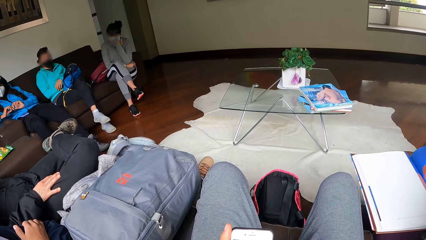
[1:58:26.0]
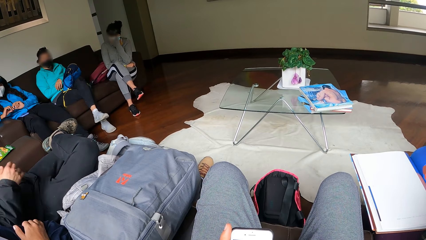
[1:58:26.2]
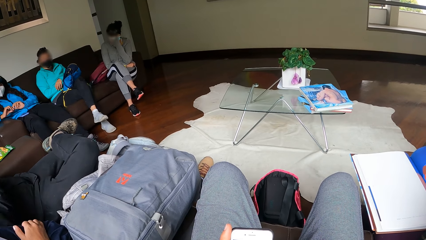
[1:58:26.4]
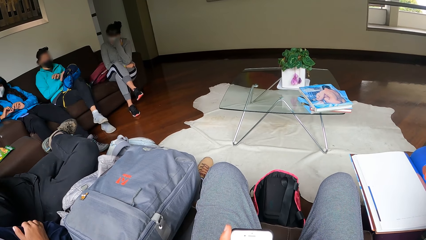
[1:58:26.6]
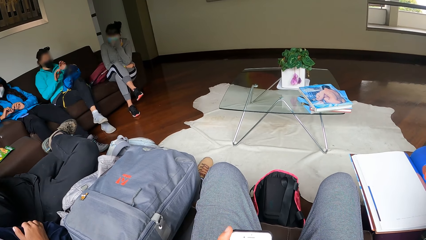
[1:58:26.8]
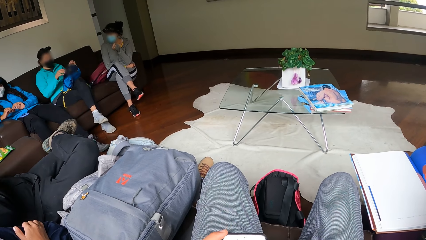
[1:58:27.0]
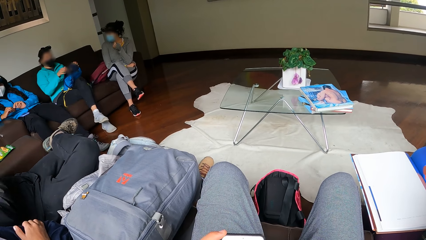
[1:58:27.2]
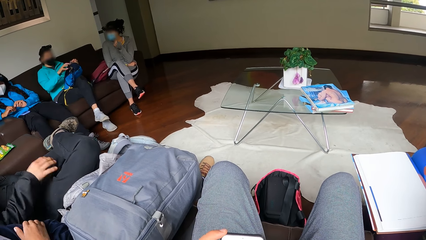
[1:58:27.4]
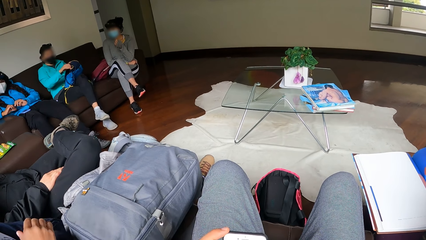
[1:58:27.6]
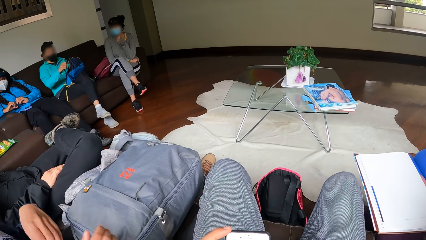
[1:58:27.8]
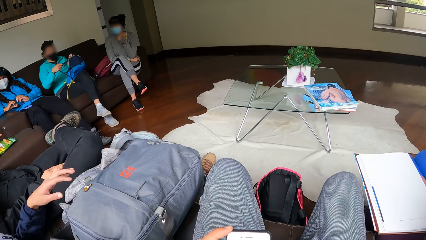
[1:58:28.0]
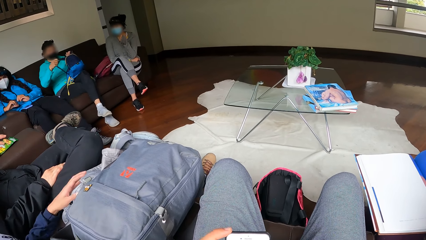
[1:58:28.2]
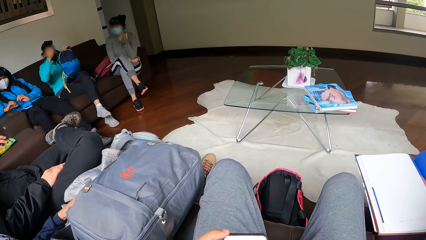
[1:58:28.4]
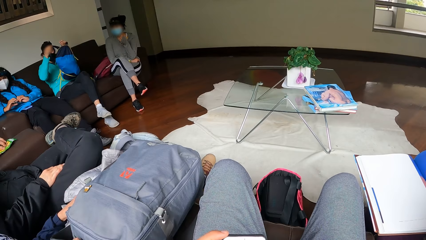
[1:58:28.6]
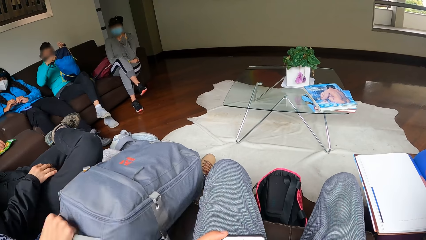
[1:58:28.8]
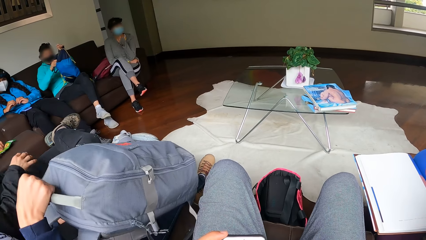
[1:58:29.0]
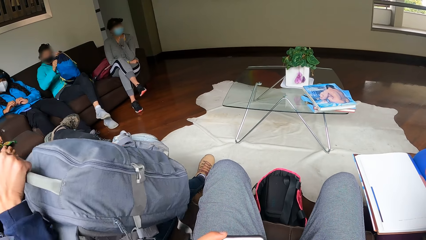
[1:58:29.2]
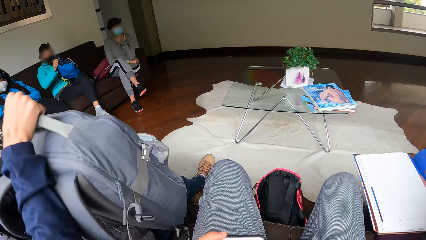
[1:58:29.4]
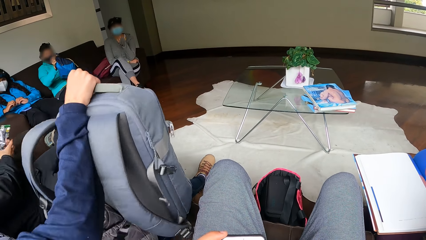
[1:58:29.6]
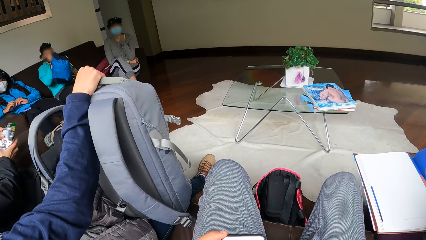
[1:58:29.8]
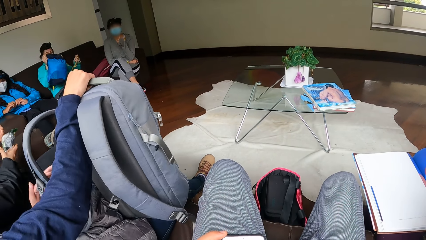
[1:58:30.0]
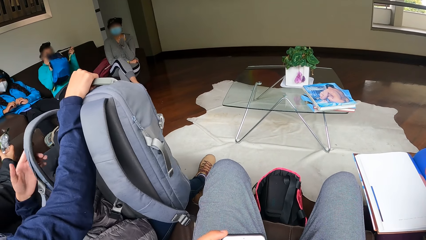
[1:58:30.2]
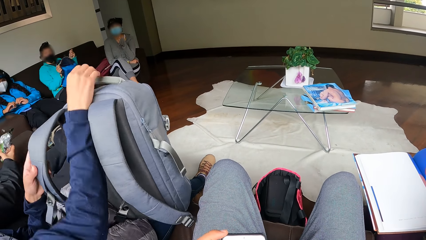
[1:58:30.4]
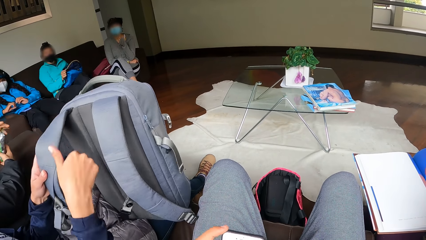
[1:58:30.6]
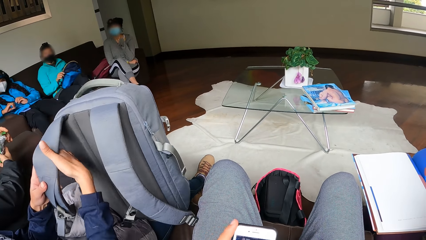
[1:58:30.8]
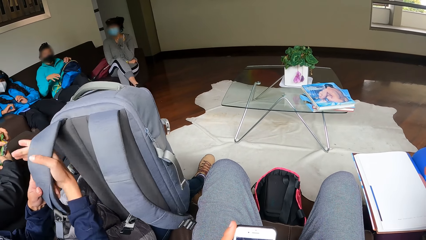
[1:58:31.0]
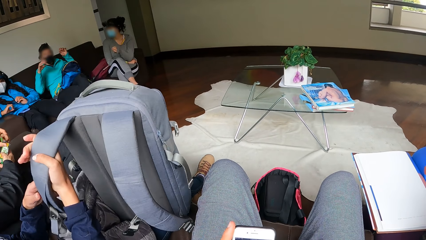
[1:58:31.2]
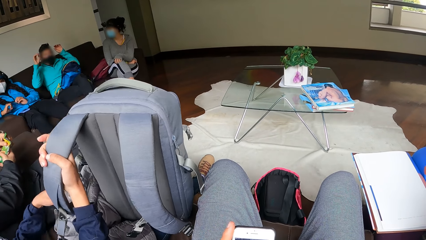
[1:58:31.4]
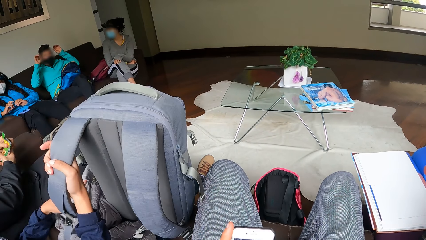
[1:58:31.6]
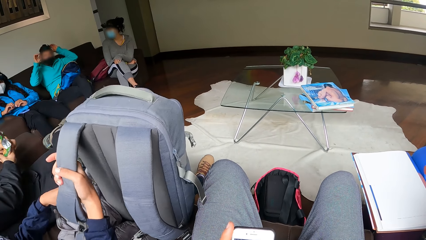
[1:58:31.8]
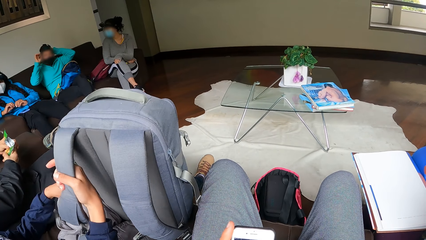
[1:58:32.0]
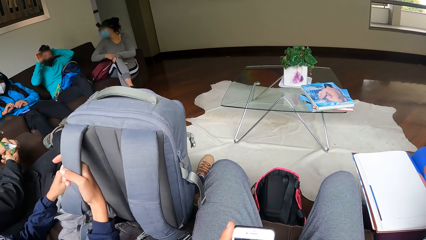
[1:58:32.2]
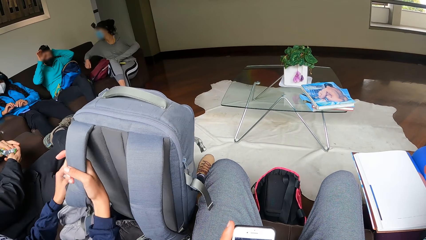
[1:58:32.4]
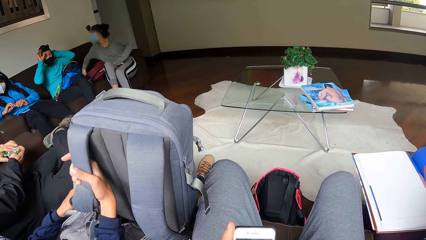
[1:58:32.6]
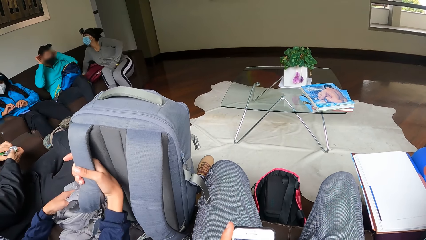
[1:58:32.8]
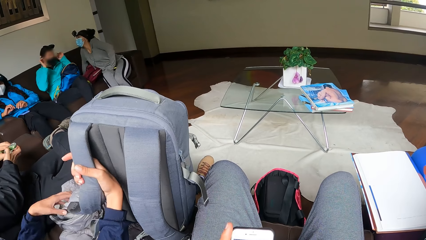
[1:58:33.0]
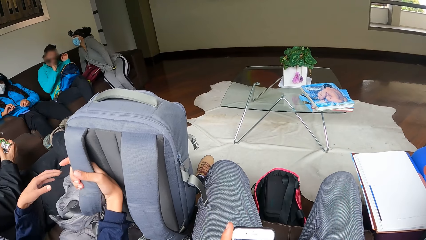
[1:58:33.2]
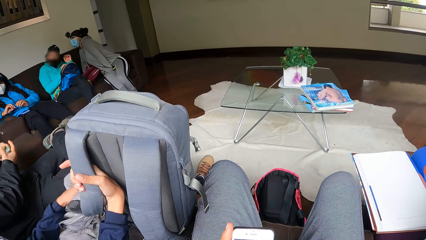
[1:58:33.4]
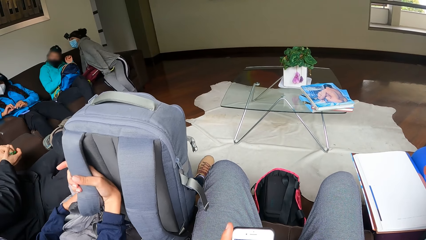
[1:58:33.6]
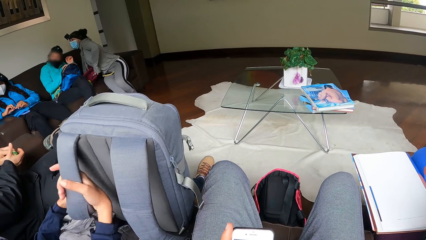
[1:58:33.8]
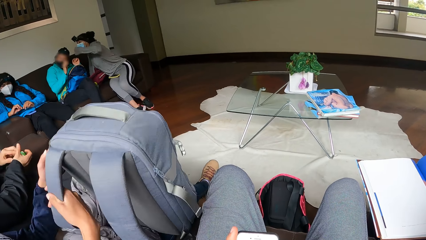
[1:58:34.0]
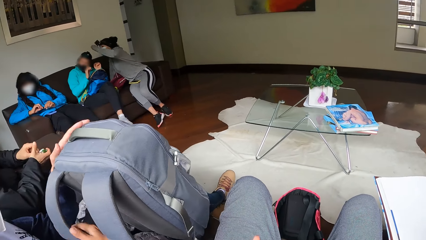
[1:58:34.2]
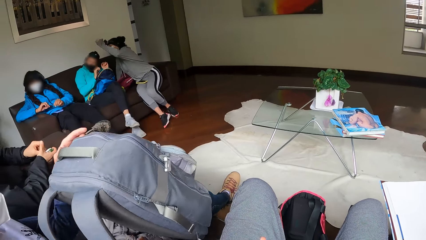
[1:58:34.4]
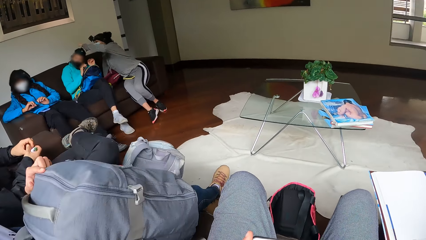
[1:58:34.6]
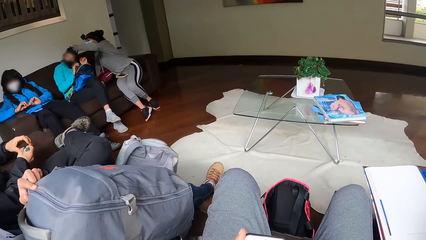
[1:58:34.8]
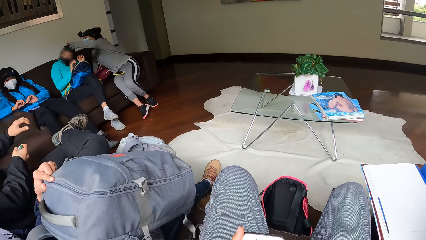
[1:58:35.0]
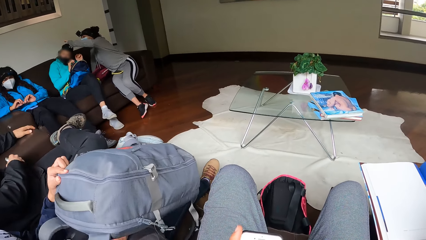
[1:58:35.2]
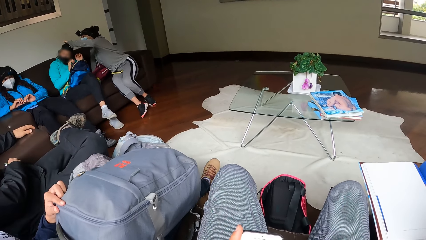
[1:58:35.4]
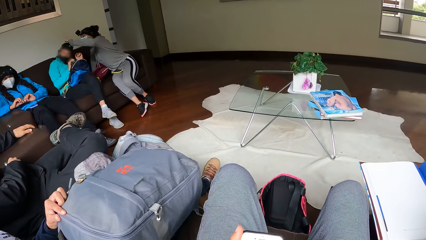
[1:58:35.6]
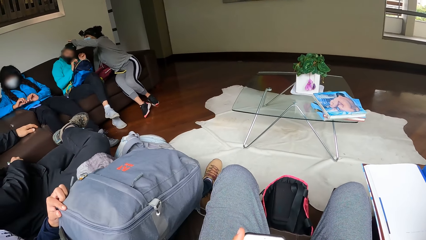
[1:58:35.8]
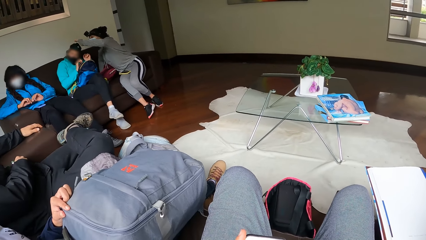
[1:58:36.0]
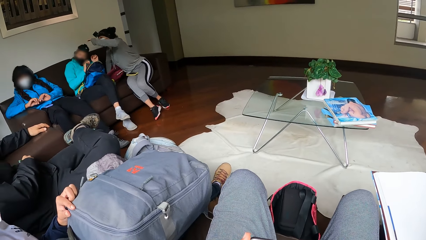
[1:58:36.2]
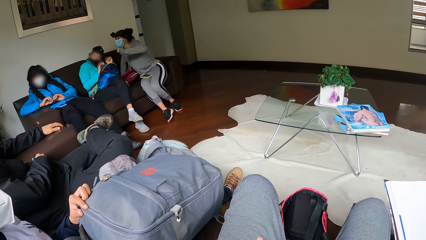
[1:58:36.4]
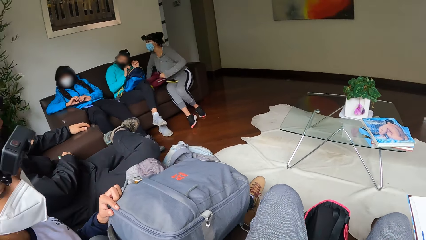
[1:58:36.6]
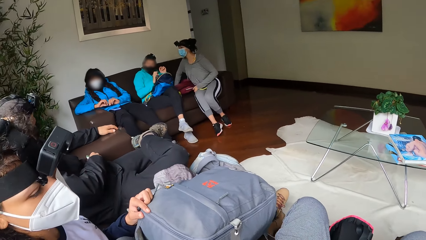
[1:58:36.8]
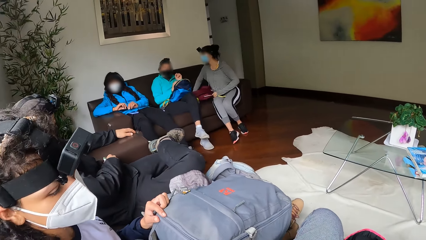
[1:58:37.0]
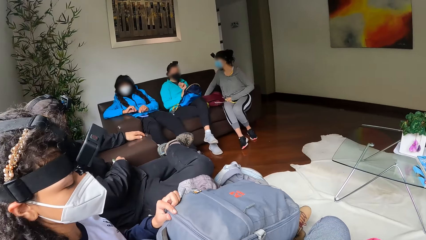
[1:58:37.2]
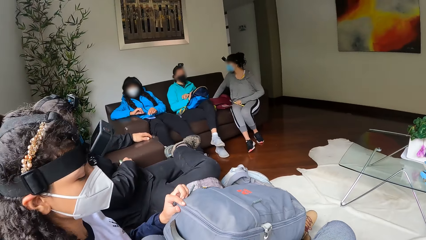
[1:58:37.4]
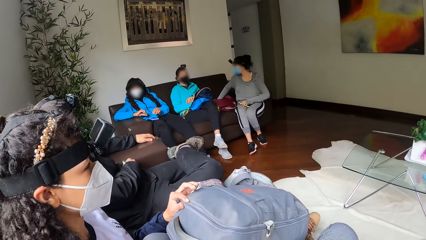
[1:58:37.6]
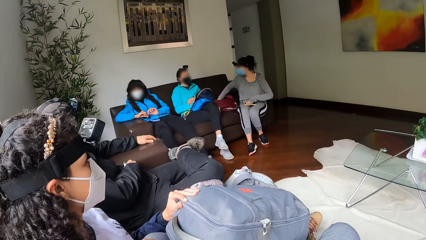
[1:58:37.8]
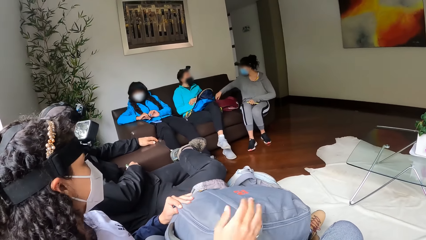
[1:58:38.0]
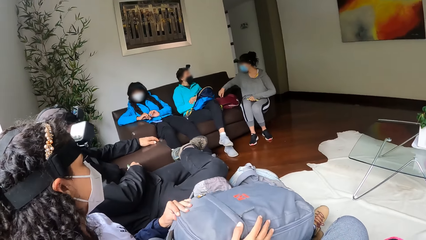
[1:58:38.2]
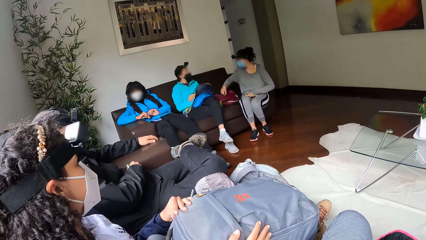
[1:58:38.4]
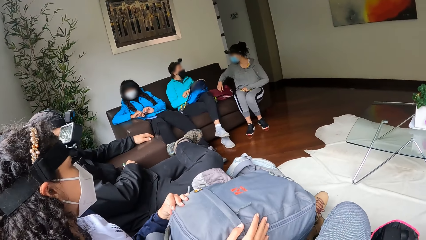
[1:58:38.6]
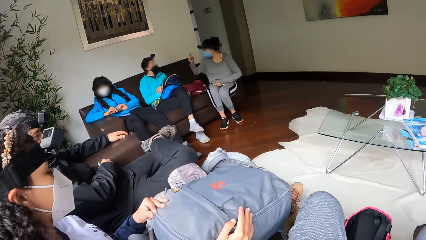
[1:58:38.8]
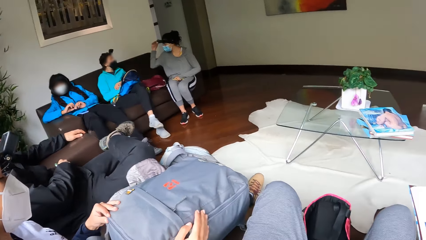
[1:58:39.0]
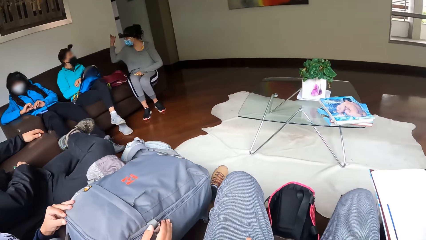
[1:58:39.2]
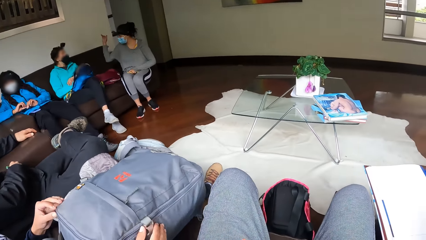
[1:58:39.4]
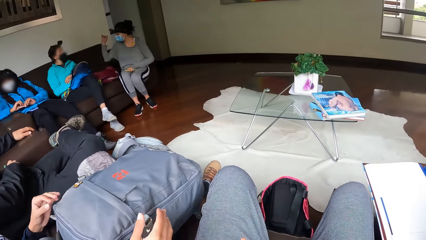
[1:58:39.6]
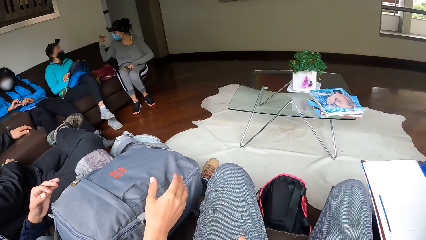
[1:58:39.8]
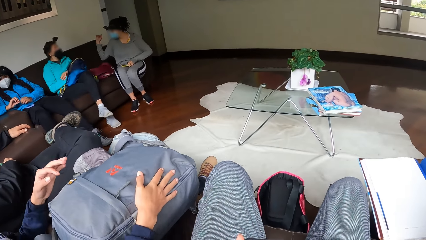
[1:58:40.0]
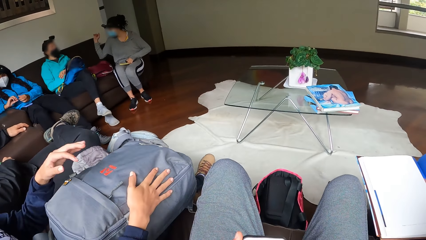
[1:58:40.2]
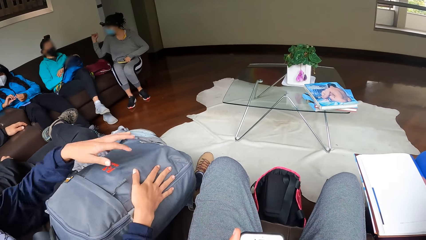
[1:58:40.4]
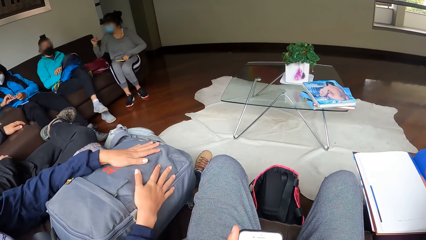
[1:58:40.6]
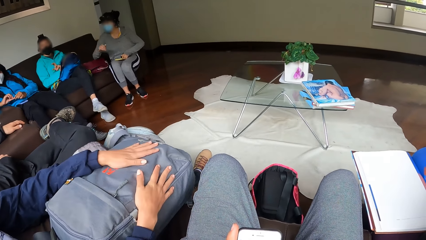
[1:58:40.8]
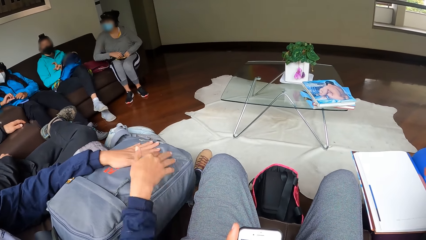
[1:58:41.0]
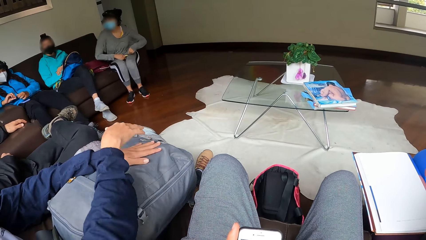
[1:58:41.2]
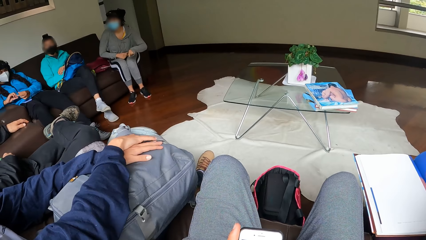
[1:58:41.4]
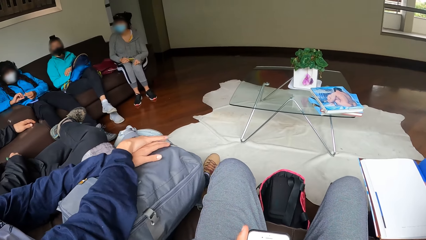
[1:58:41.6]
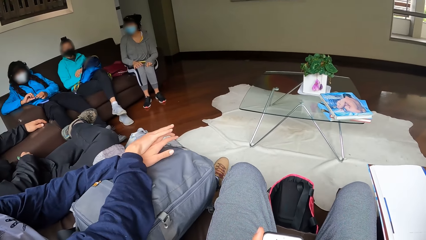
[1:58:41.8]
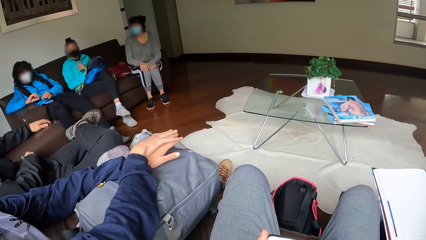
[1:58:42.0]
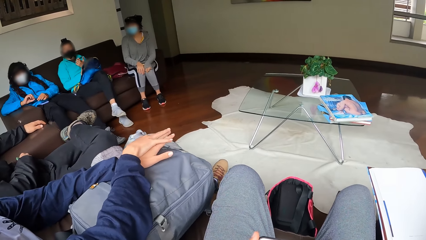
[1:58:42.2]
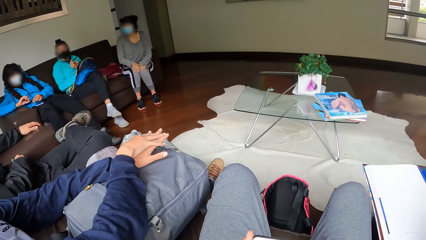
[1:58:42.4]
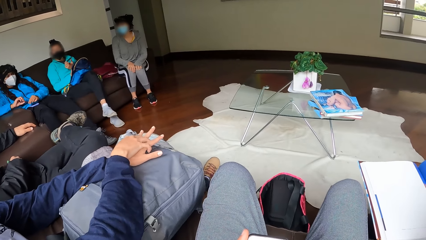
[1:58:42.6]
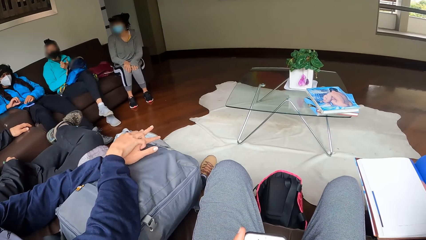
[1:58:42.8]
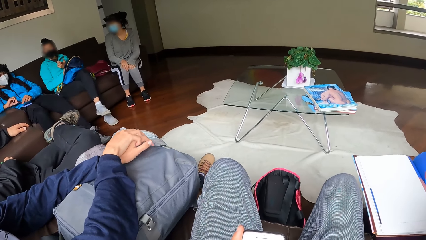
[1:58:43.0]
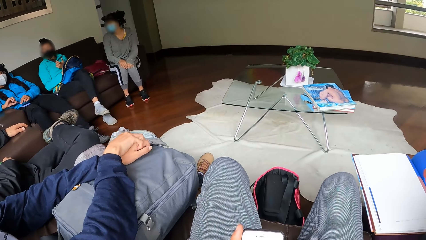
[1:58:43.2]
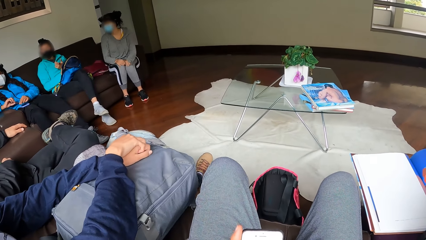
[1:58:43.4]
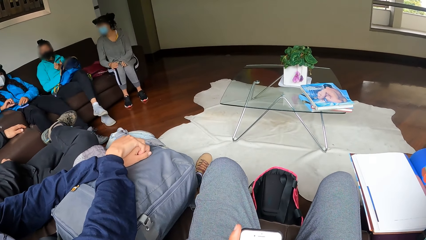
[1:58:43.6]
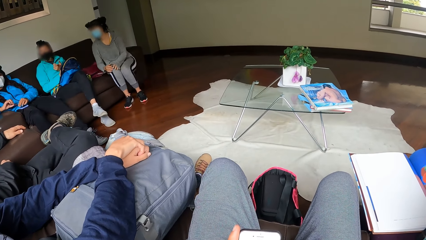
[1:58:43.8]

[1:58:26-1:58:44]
The camera wearer operates a mobile phone. A lady adjusts a bag on her laps. She lifts up the bag. Another lady adjusts a camera. The first lady adjusts the bag on her laps and puts the bag on her laps. A third lady interacts with the second lady. The first lady adjusts the bag on her laps. She puts her hands across each other.
